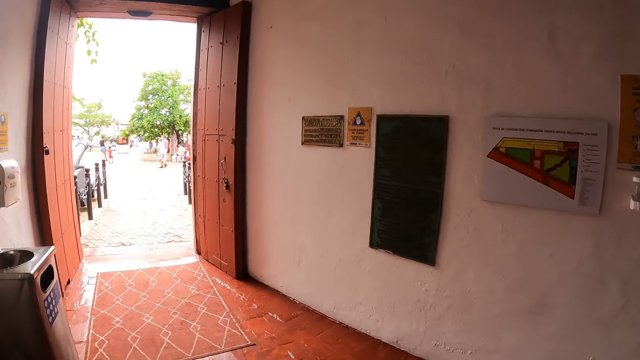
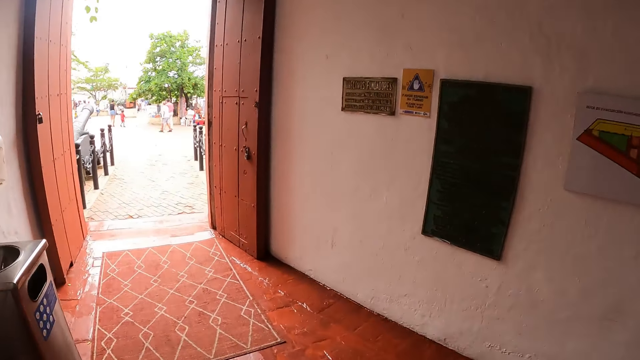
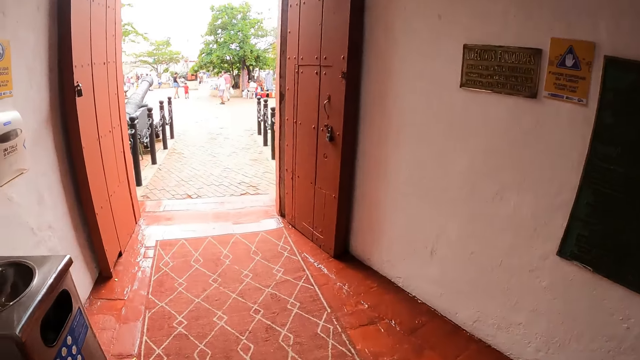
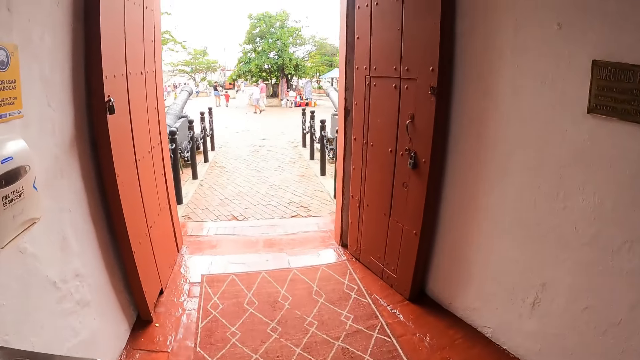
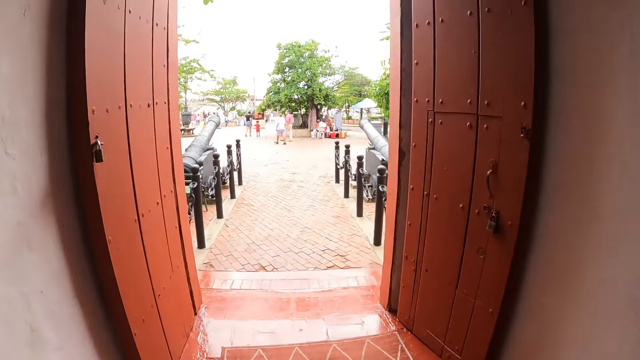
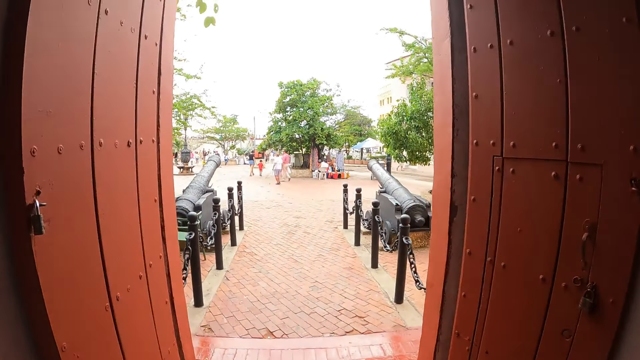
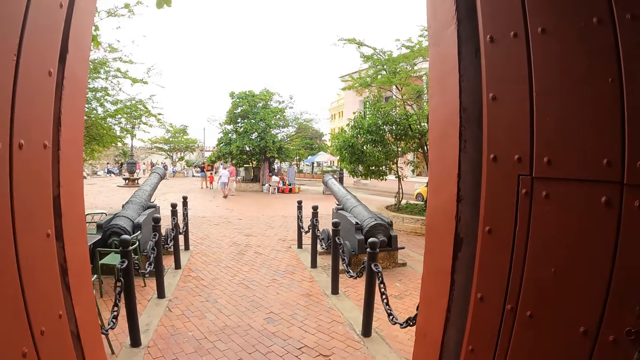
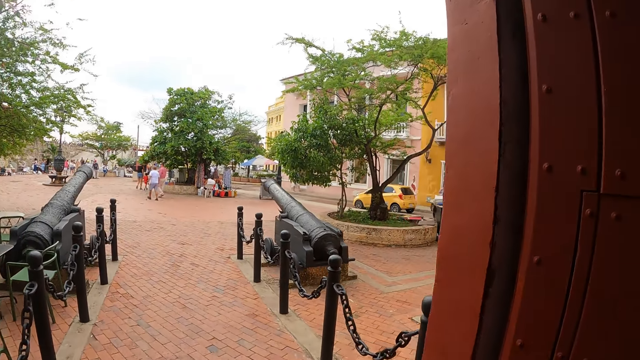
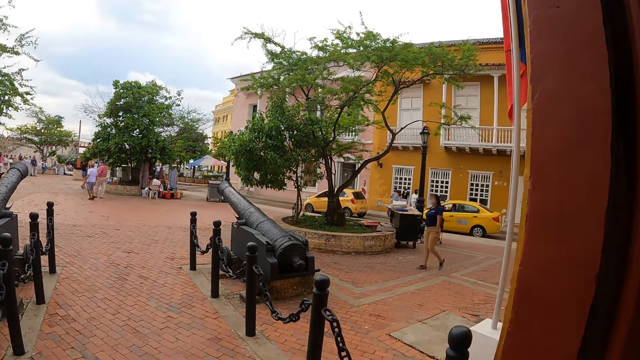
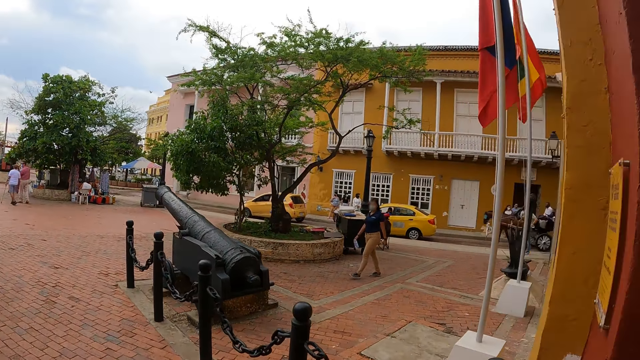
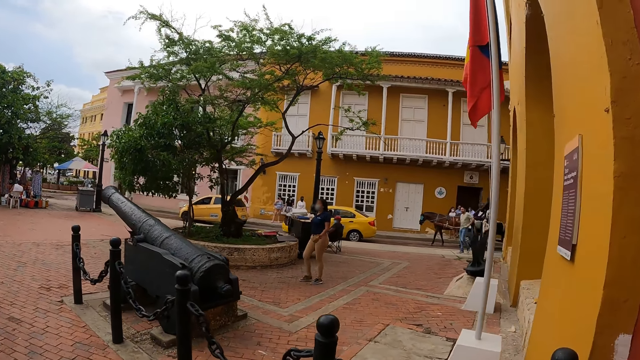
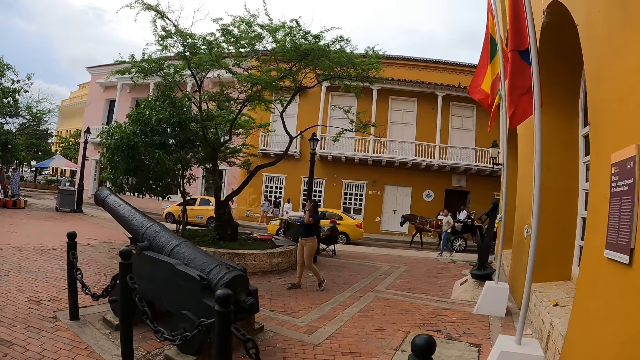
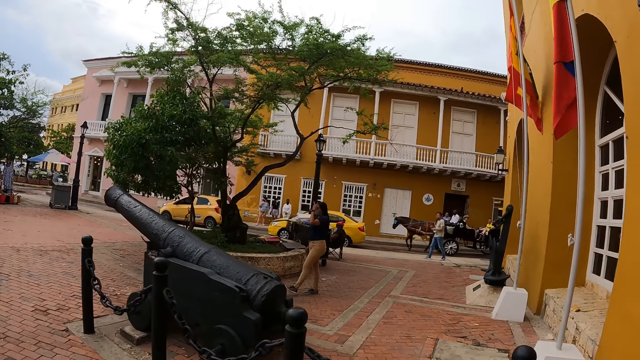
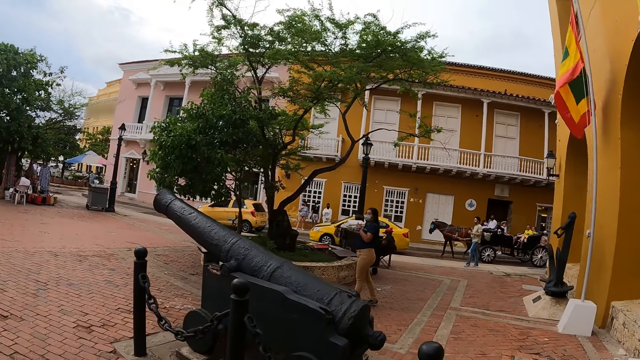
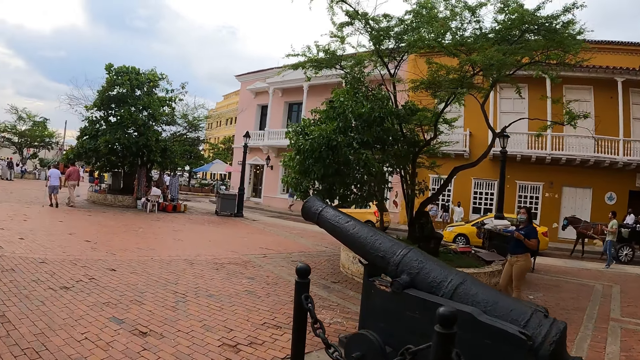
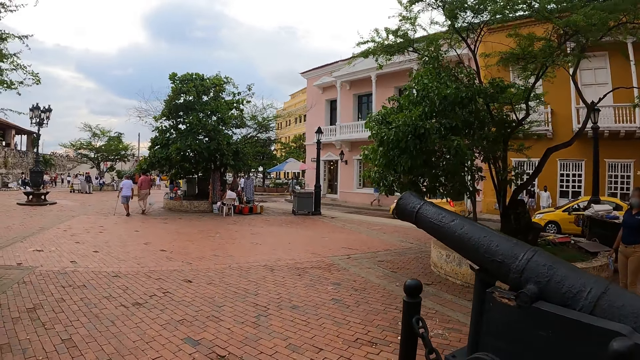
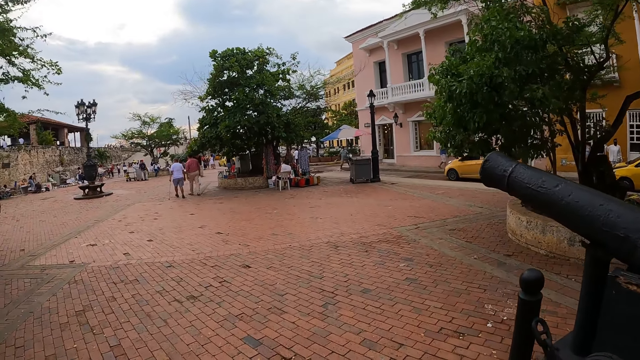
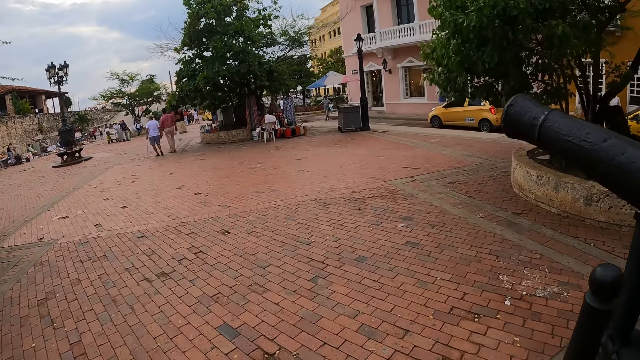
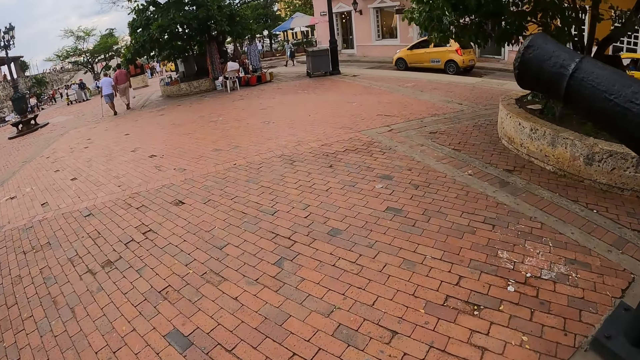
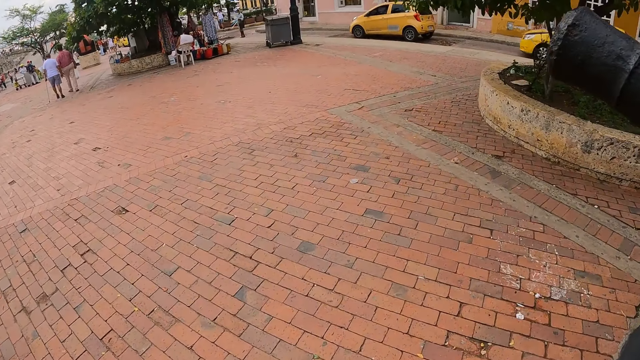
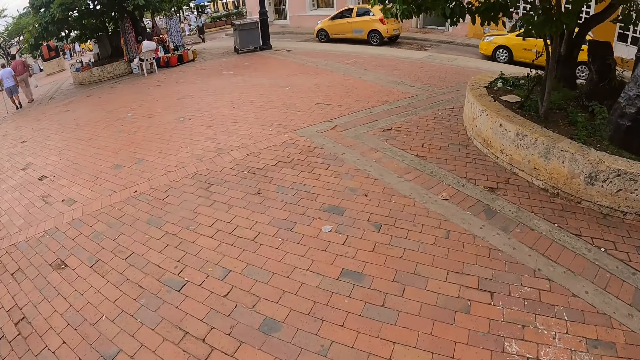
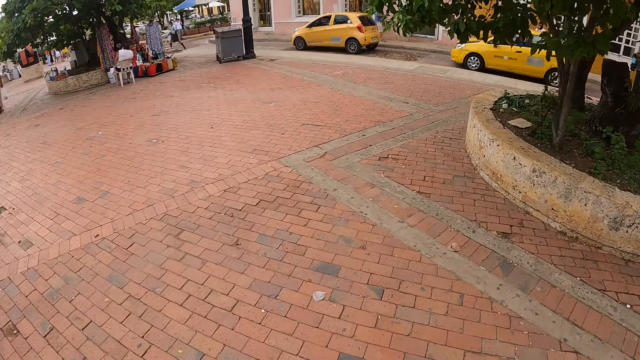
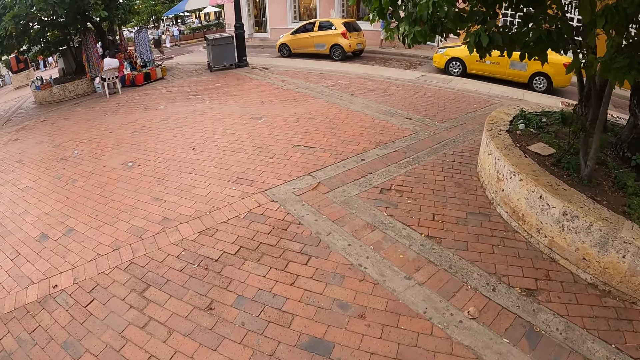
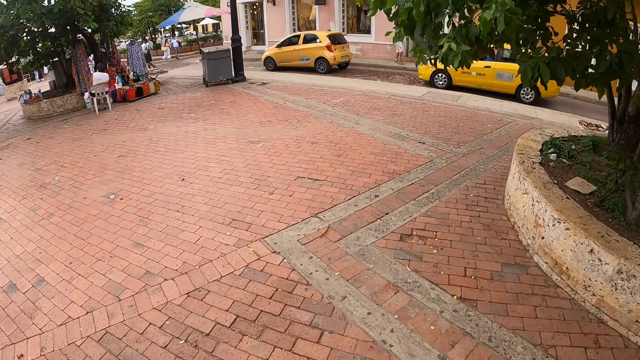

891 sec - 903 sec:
The camera wearer walks out of the museum.

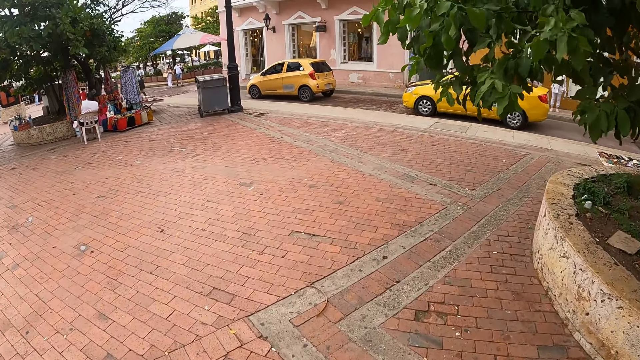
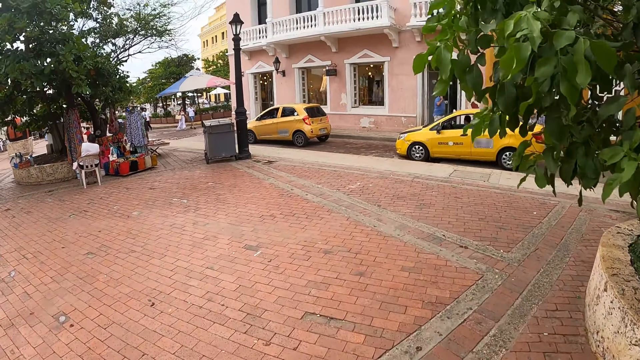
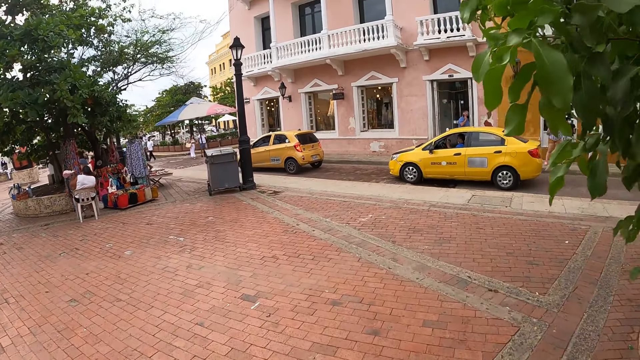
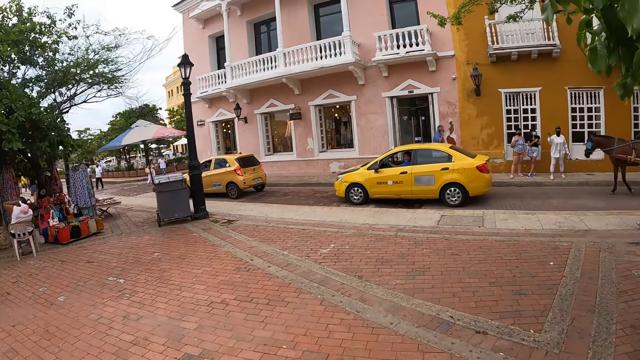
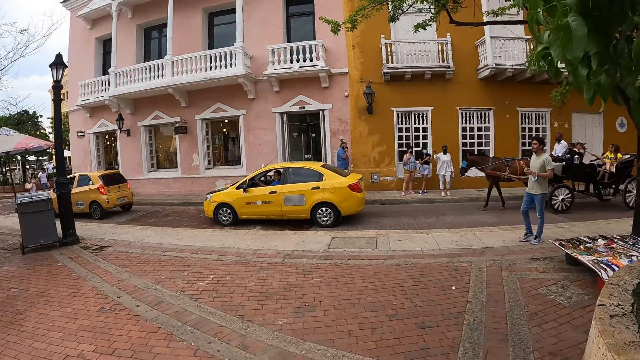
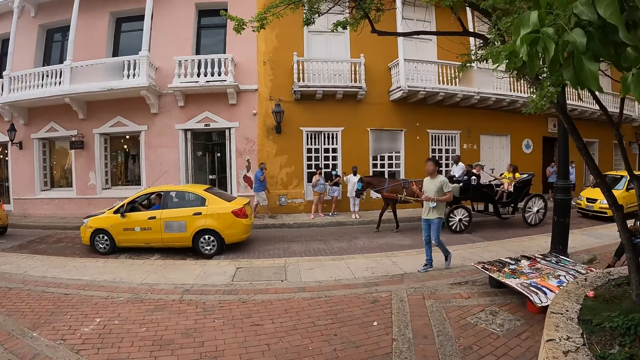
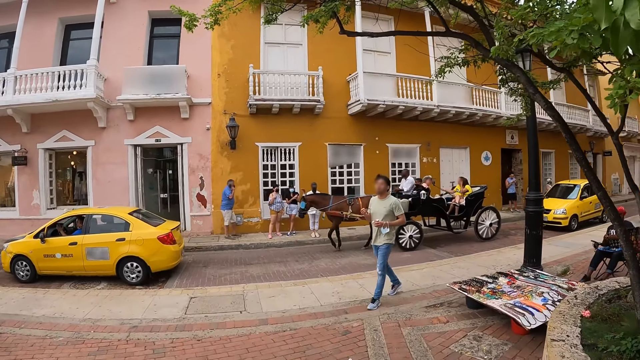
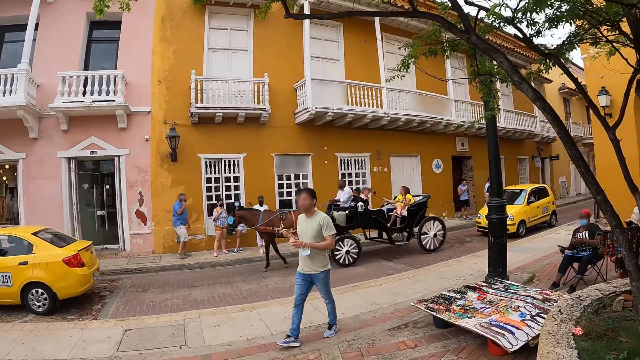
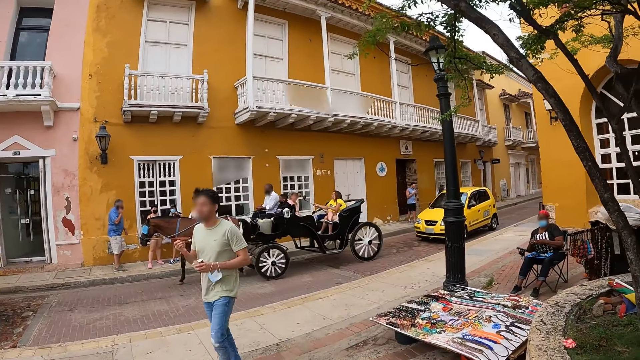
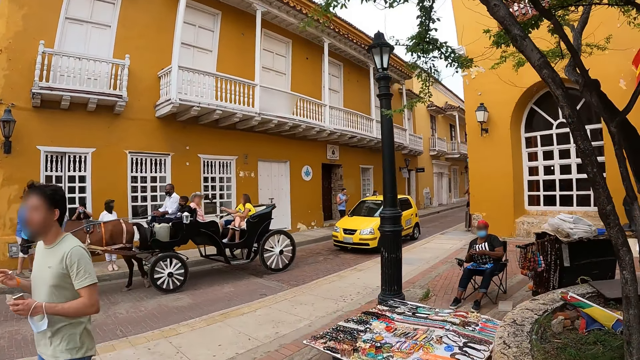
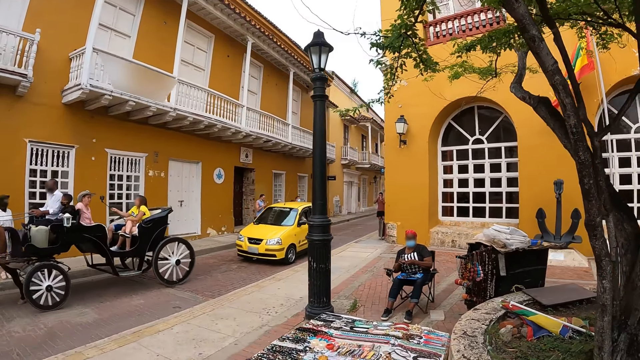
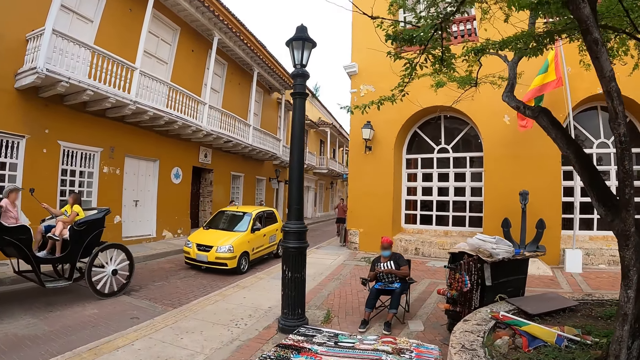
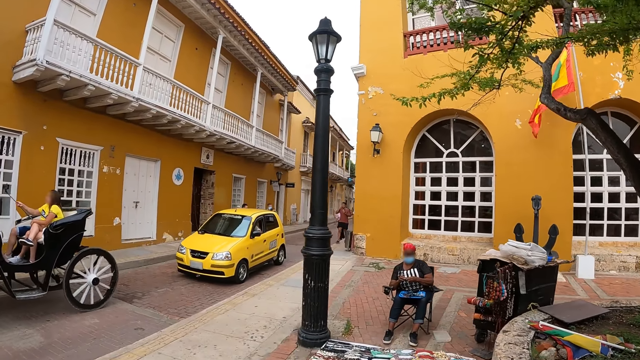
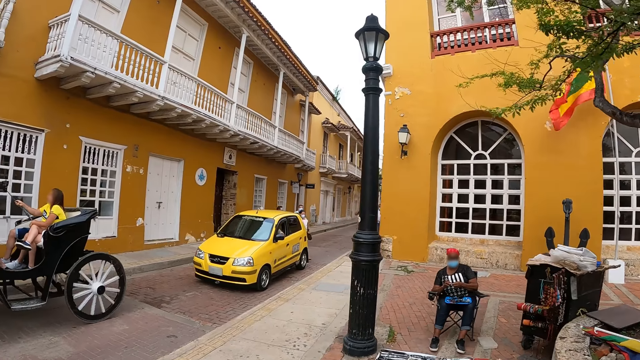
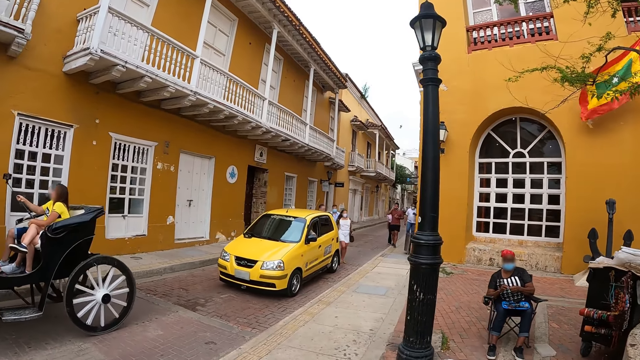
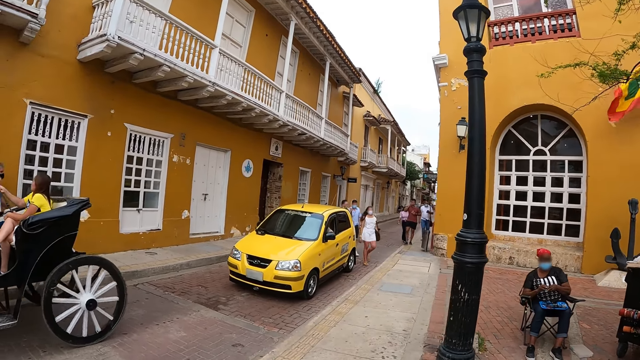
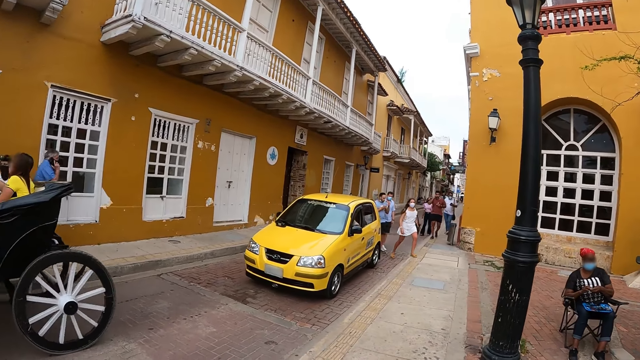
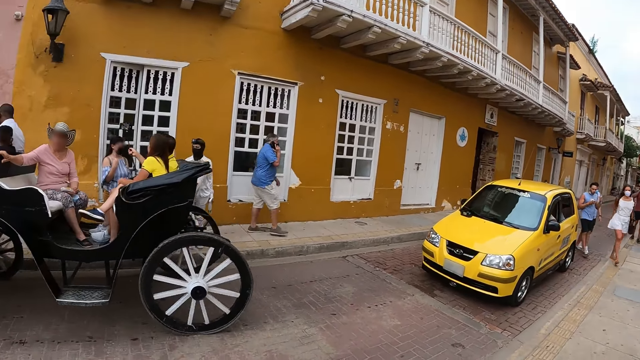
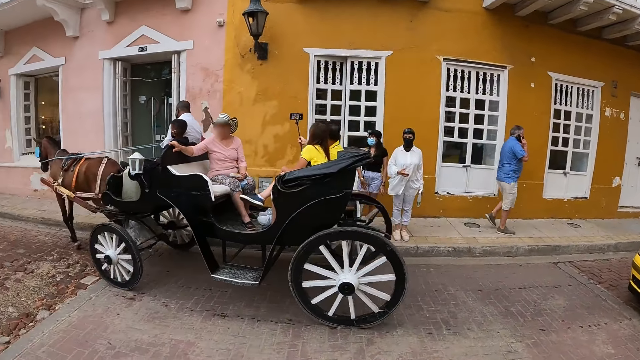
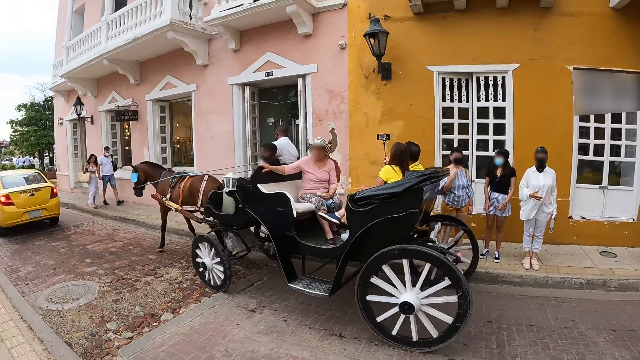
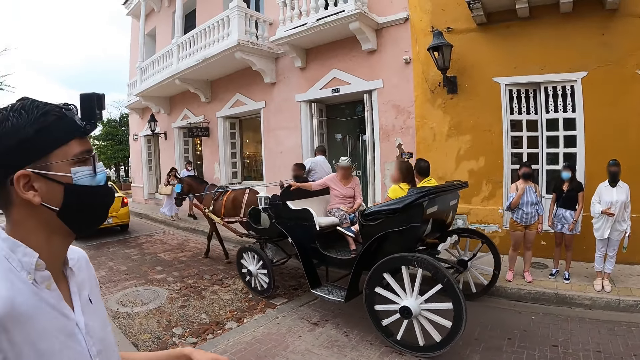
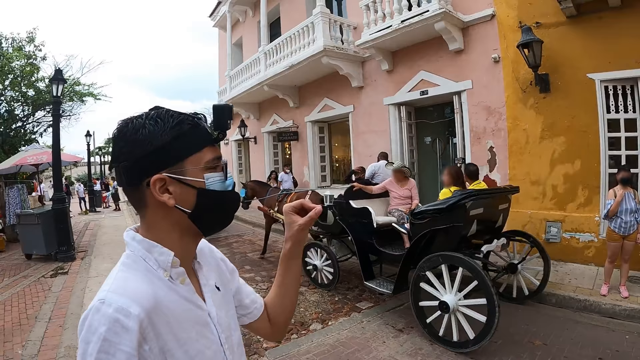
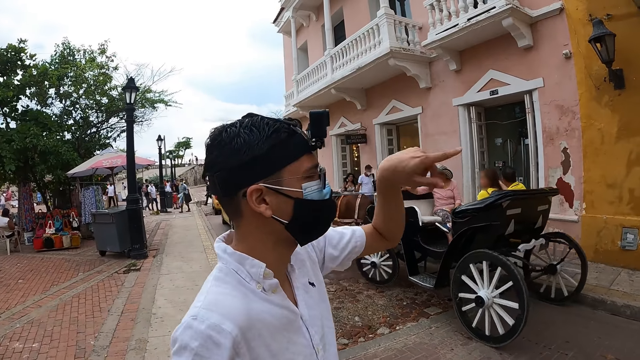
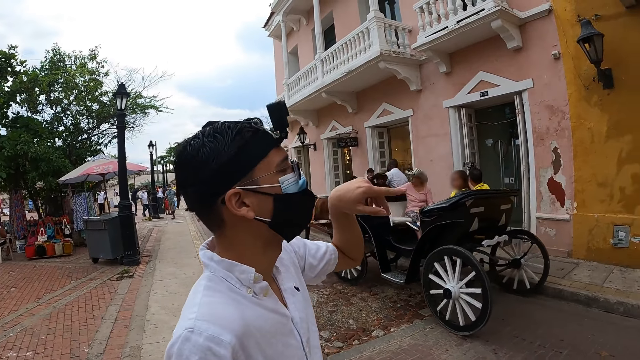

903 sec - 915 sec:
A yellow car drives past the camera wearer. A yellow car drives past them again. The man interacts with the woman. The camera wearer looks around.
